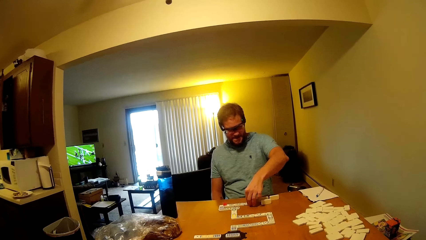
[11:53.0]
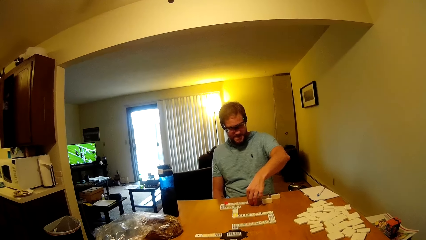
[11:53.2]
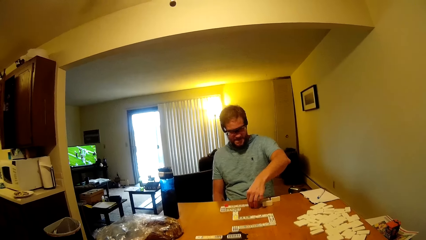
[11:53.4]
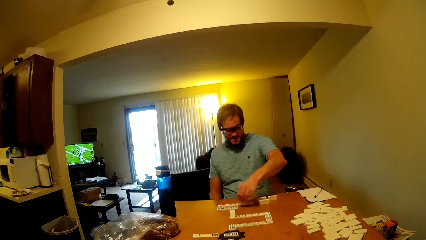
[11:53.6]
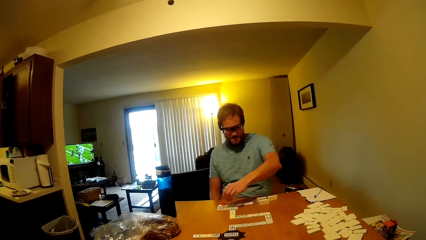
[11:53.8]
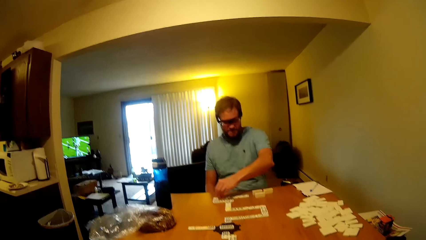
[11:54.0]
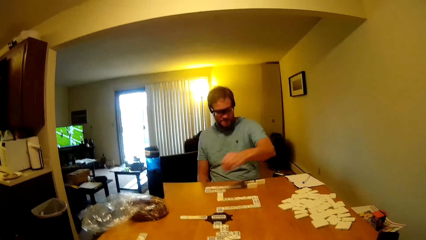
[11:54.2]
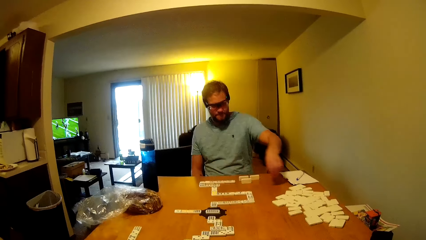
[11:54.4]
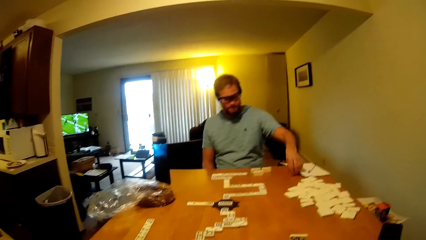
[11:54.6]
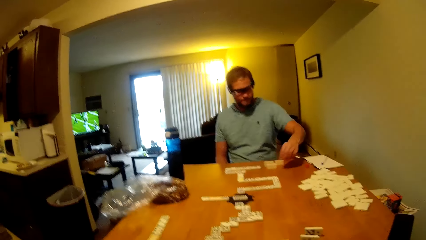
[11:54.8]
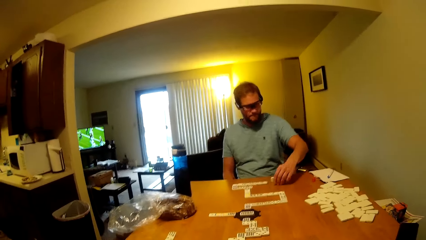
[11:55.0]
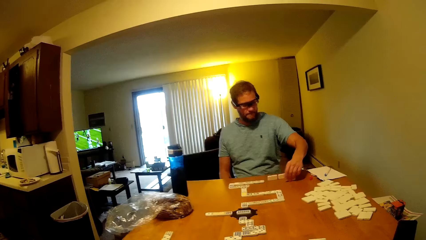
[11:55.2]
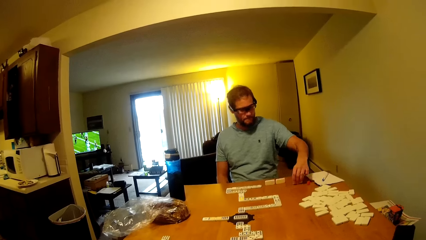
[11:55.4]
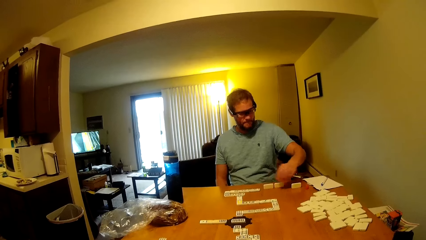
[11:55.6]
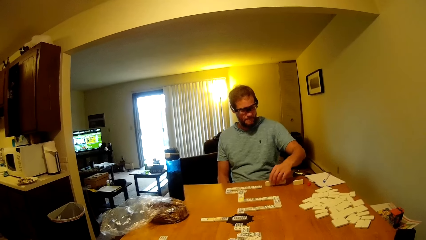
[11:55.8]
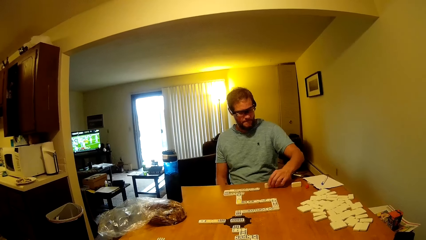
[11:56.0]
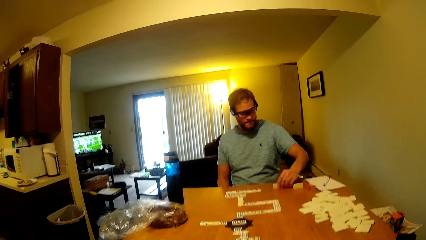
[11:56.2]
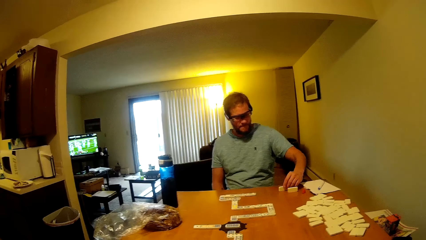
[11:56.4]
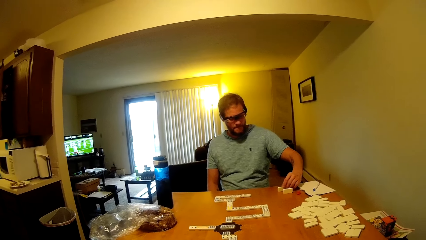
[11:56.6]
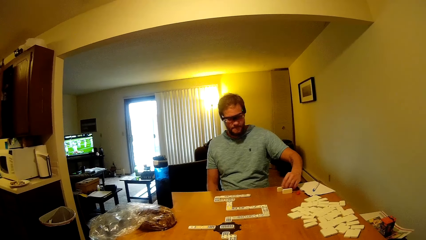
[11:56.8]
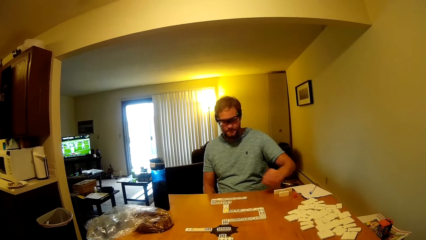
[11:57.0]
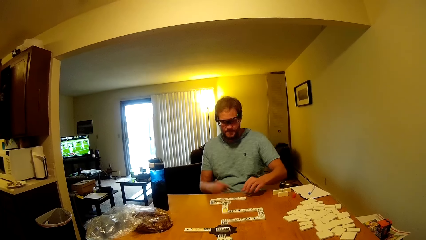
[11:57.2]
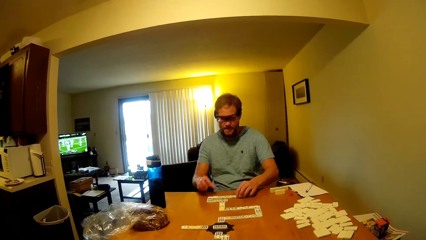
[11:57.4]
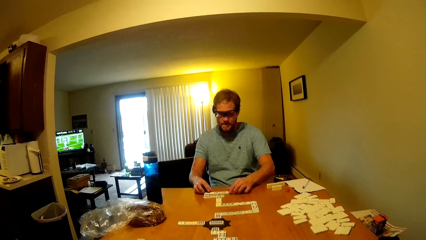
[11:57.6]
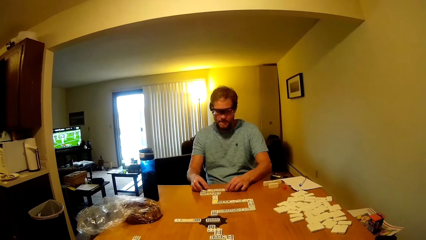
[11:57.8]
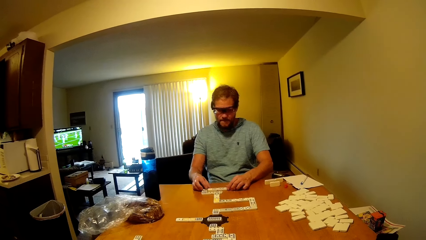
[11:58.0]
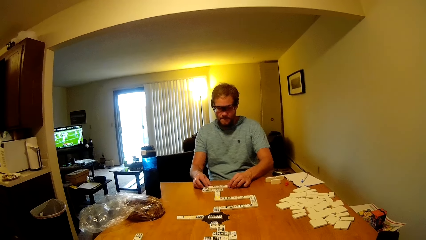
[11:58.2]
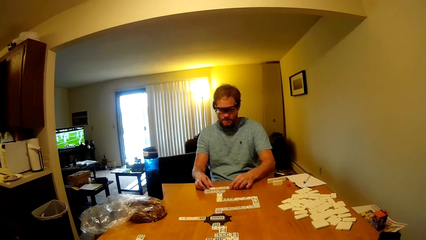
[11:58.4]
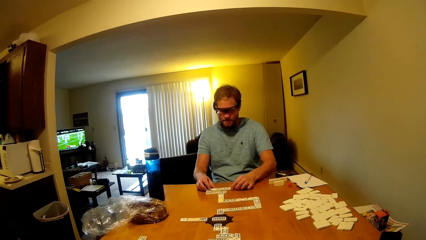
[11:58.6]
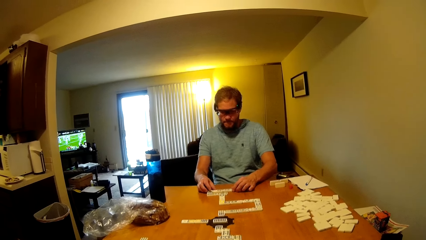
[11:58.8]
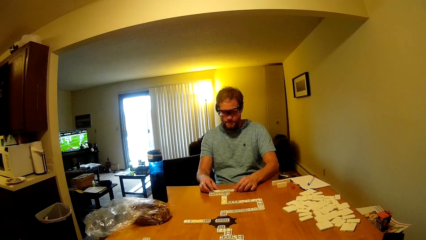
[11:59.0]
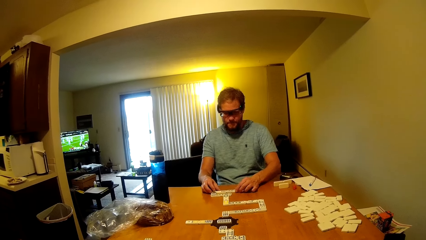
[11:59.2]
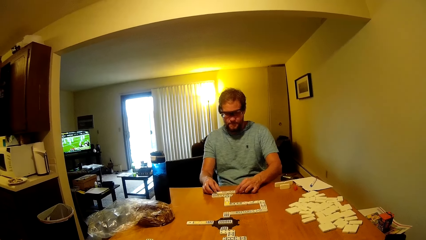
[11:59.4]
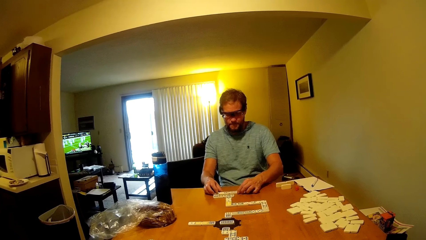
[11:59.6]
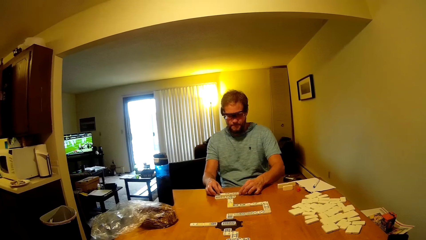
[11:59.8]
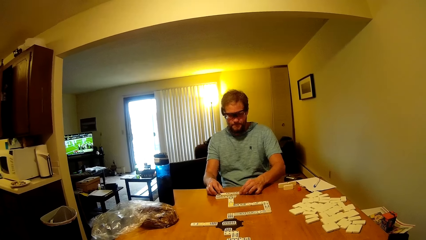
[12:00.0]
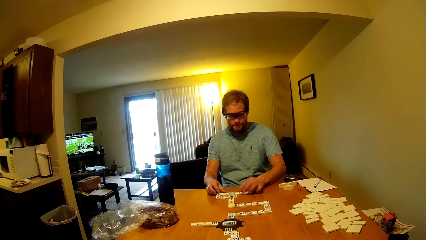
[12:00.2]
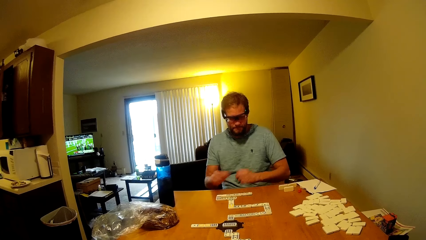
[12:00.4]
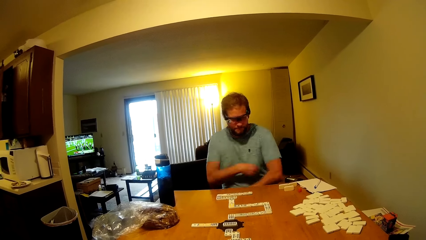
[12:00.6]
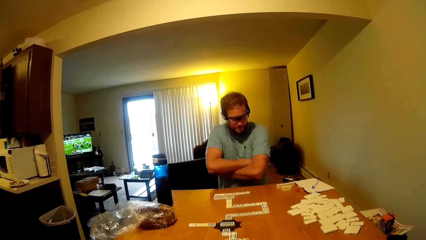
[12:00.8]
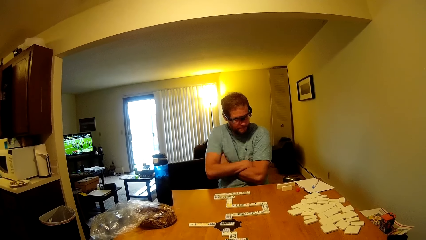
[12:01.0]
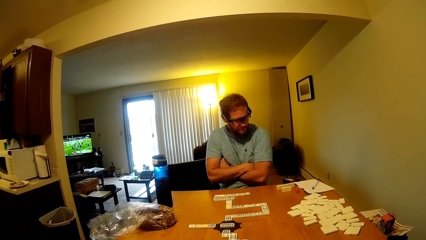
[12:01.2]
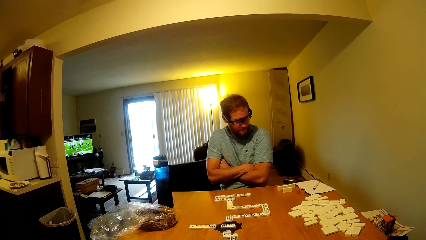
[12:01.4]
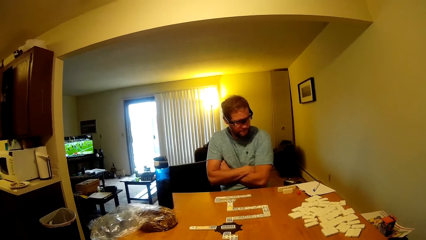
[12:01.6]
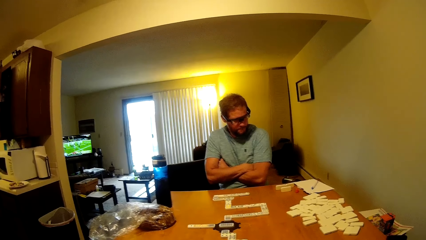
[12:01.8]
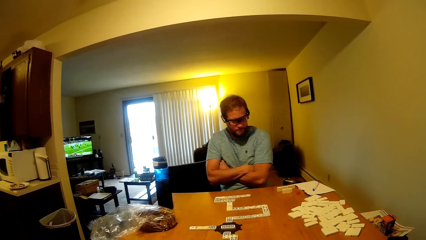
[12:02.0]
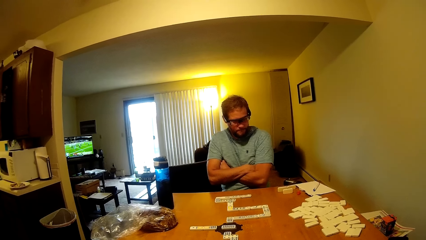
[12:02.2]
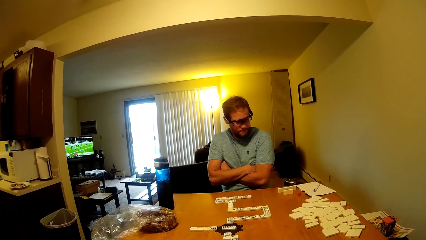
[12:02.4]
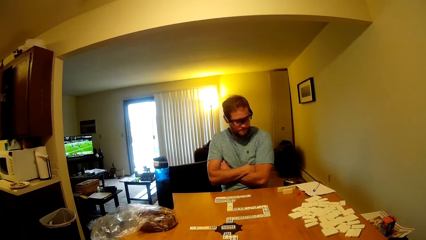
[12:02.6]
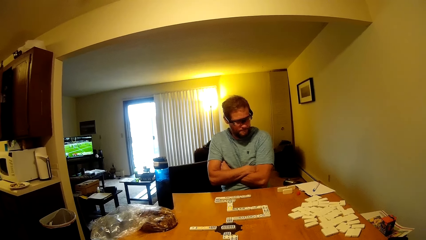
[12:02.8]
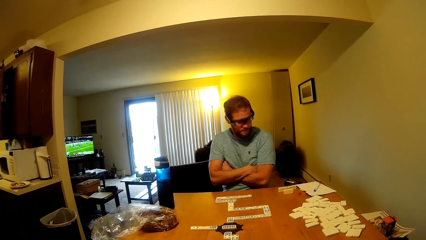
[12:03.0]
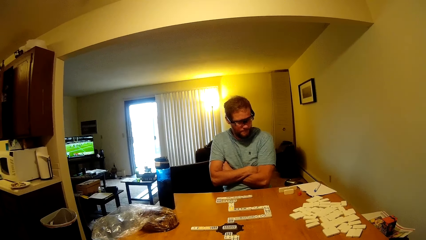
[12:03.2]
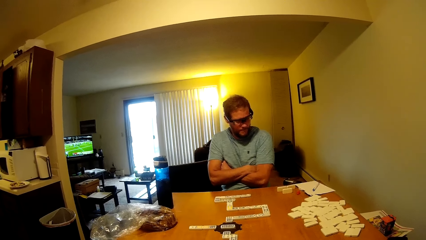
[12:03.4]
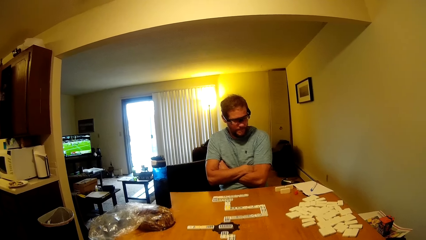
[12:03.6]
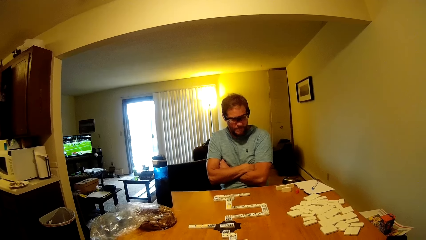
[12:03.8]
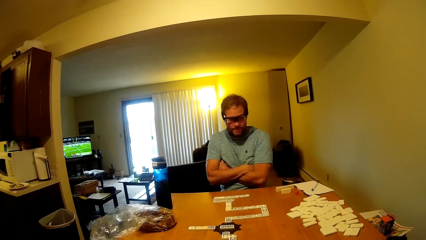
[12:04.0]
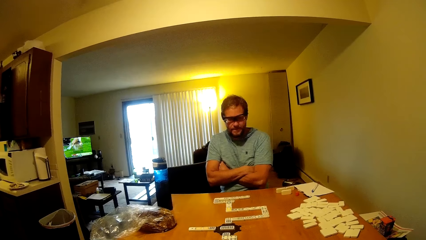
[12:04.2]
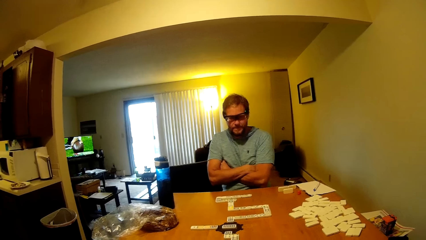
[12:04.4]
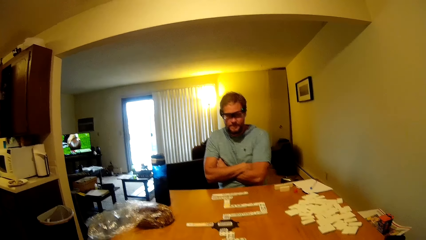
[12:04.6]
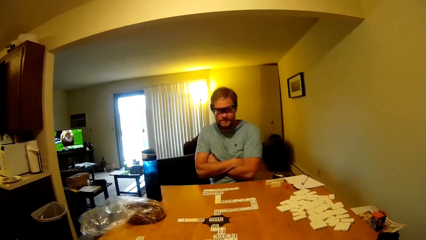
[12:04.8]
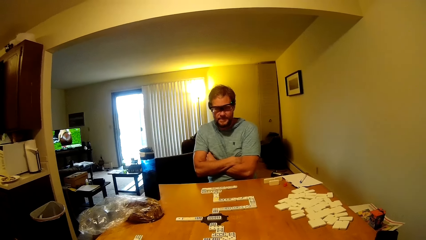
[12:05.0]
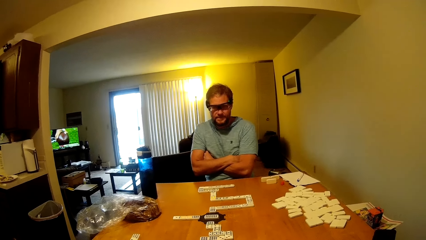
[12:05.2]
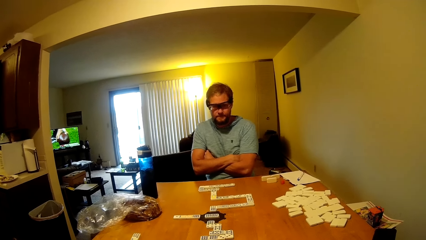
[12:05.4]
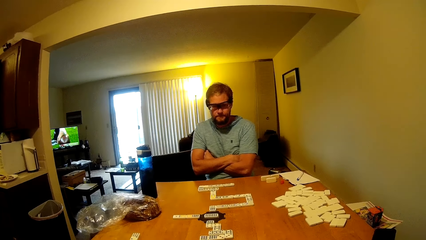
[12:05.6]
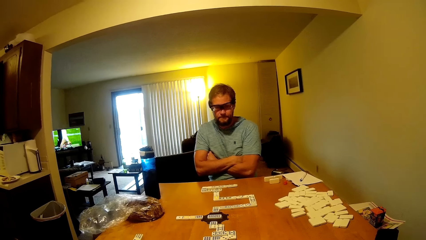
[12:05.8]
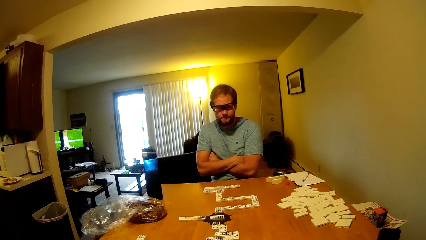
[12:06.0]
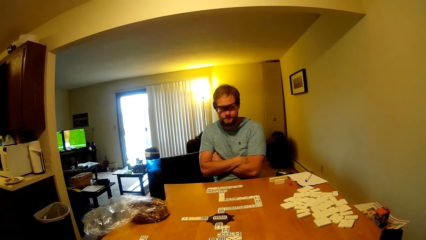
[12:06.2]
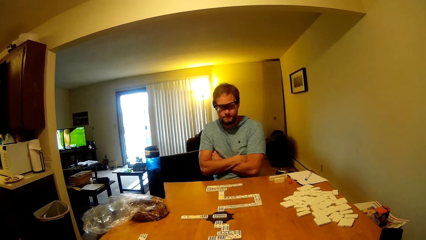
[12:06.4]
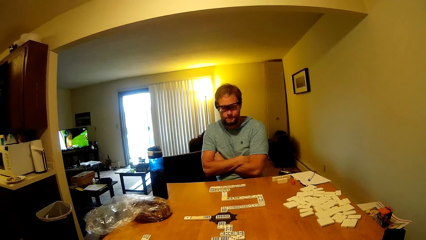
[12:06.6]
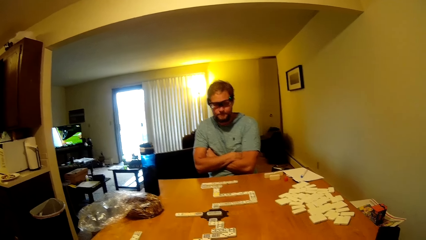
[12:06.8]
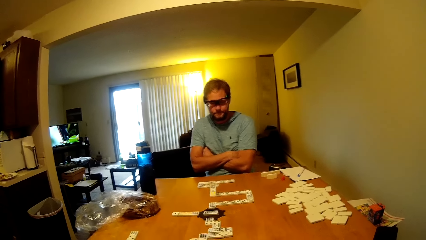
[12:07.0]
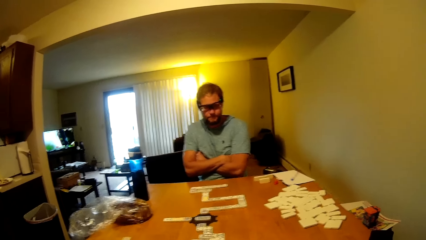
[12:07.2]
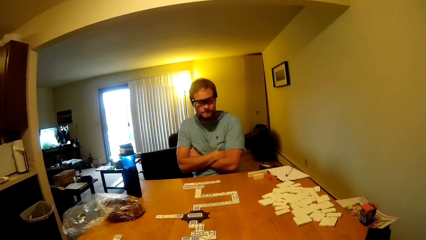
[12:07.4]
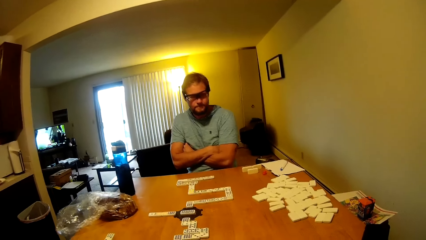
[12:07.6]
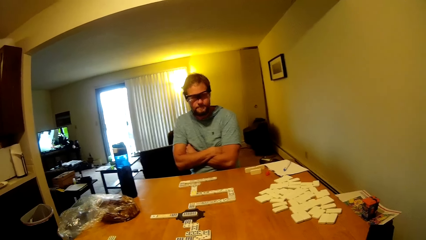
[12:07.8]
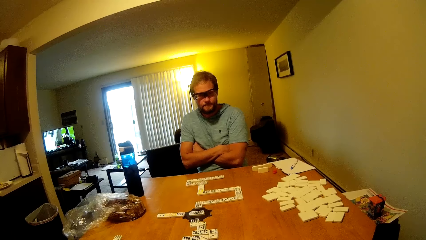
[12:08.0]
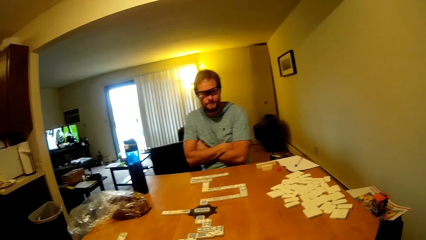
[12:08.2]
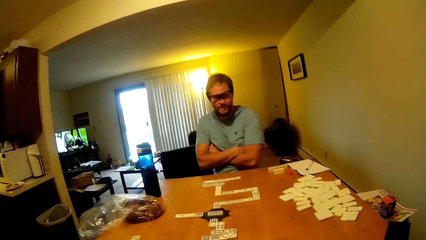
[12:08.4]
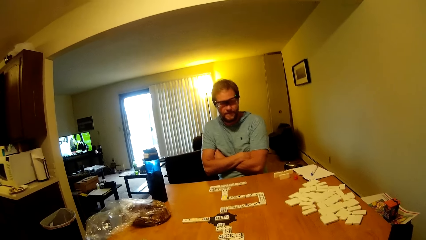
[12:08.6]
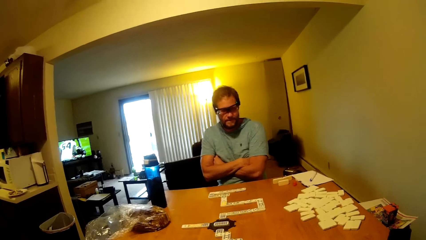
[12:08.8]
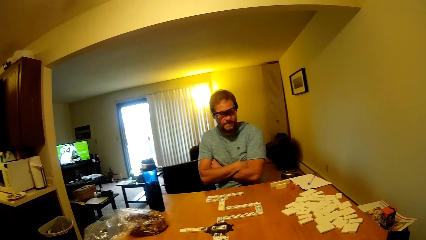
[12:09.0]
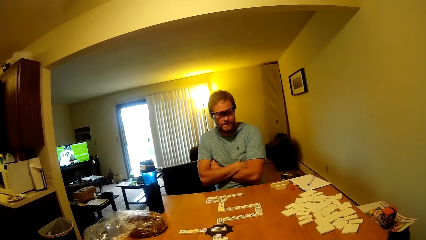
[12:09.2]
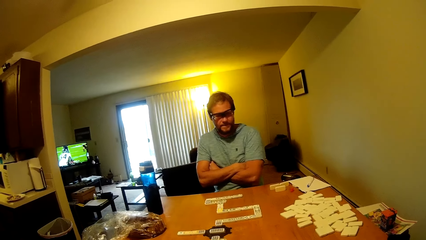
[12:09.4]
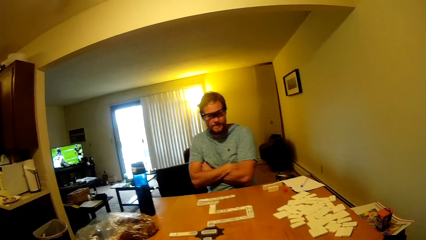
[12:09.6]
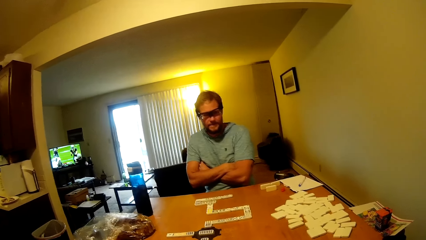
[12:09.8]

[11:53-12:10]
The man plays a dominoes piece, arranges dominoes pieces, touches dominoes pieces and looks at the table.
